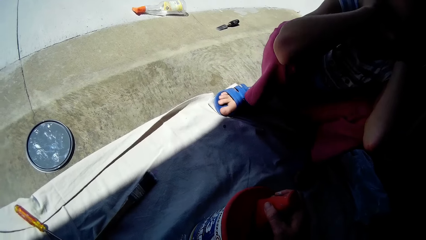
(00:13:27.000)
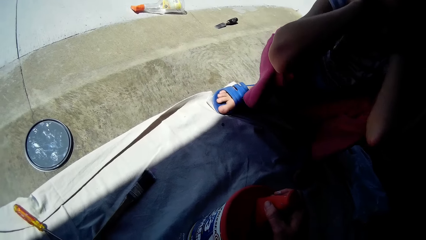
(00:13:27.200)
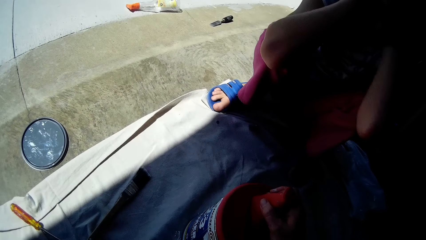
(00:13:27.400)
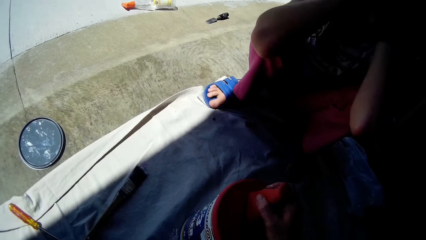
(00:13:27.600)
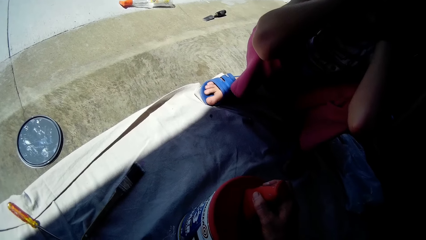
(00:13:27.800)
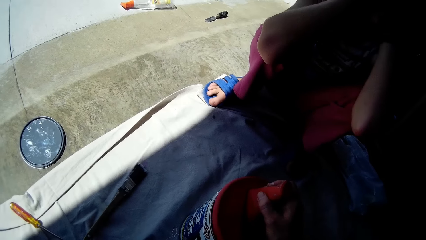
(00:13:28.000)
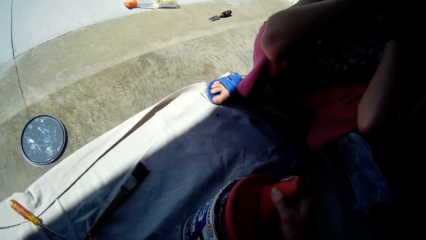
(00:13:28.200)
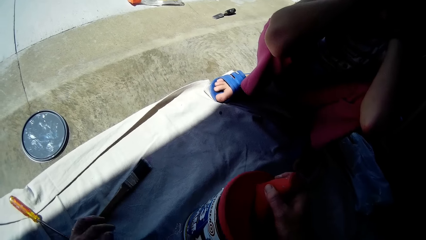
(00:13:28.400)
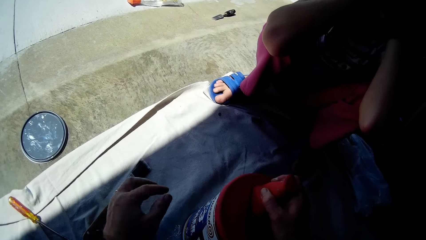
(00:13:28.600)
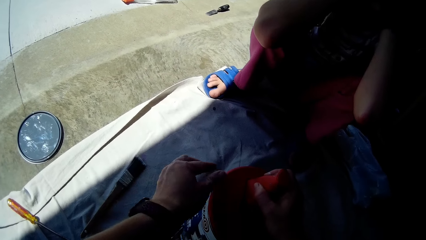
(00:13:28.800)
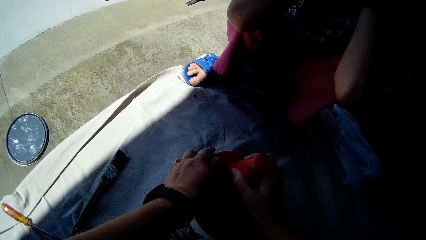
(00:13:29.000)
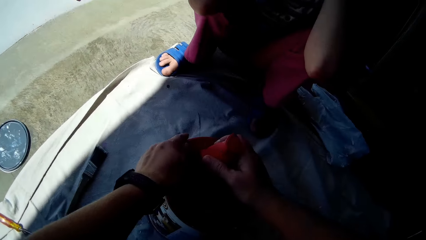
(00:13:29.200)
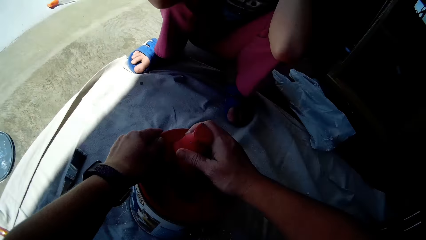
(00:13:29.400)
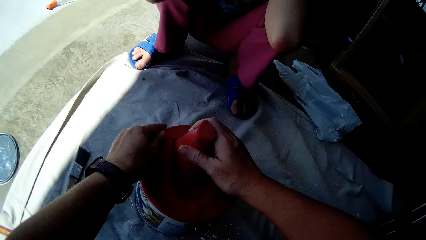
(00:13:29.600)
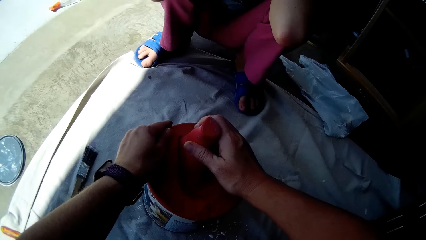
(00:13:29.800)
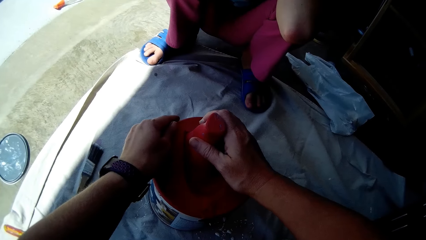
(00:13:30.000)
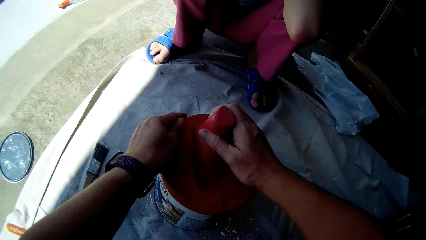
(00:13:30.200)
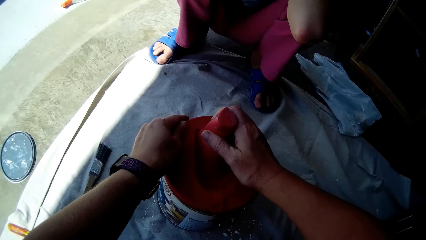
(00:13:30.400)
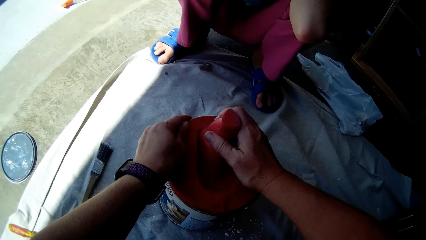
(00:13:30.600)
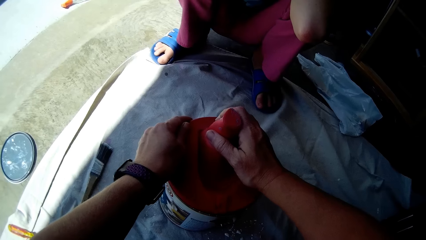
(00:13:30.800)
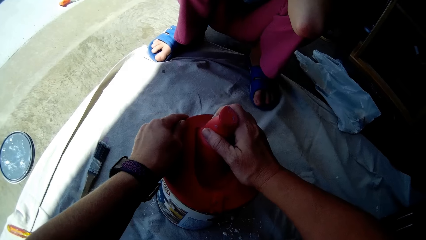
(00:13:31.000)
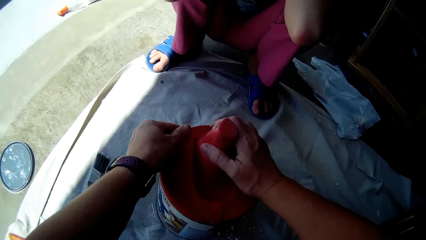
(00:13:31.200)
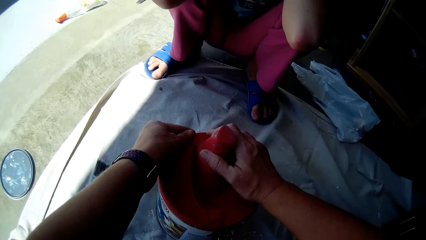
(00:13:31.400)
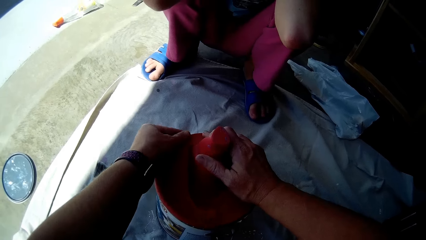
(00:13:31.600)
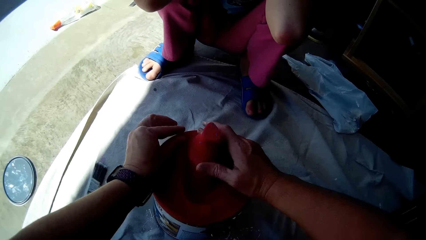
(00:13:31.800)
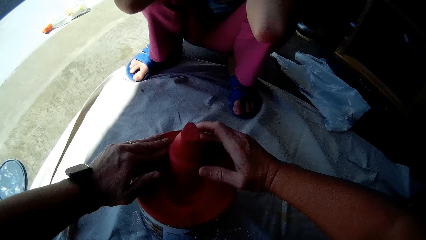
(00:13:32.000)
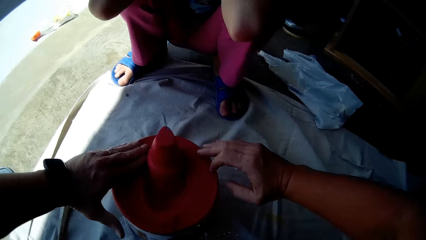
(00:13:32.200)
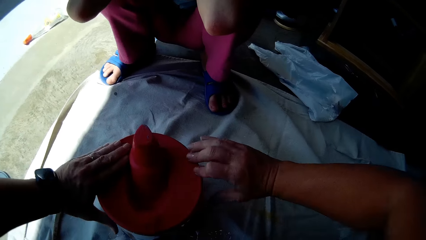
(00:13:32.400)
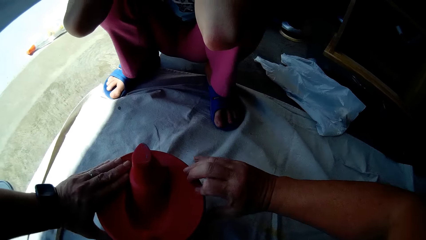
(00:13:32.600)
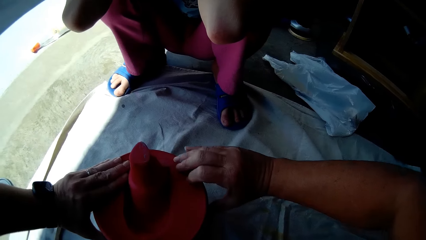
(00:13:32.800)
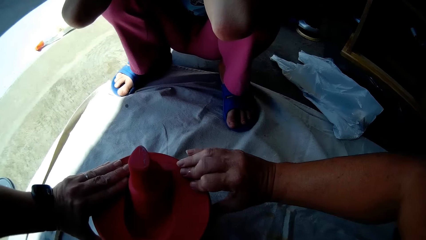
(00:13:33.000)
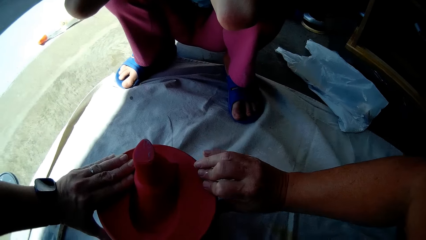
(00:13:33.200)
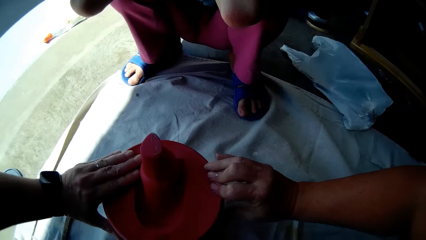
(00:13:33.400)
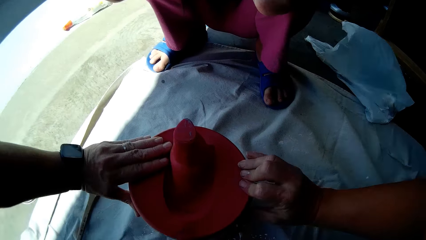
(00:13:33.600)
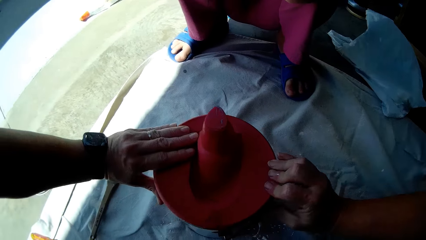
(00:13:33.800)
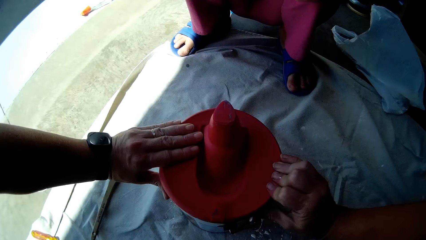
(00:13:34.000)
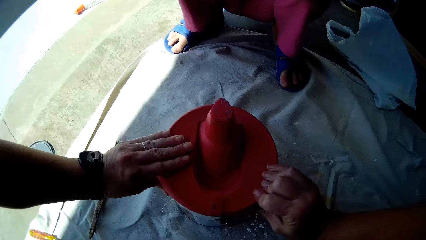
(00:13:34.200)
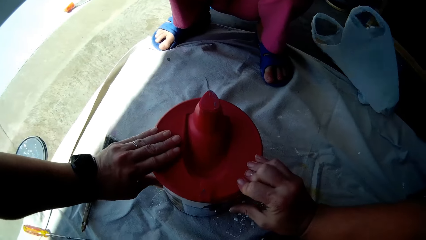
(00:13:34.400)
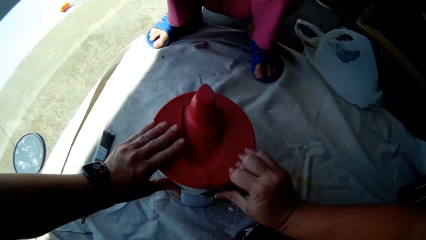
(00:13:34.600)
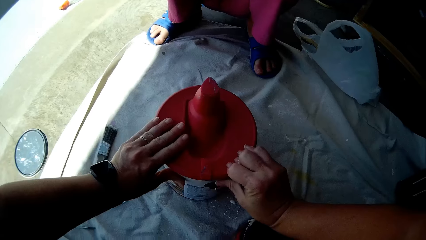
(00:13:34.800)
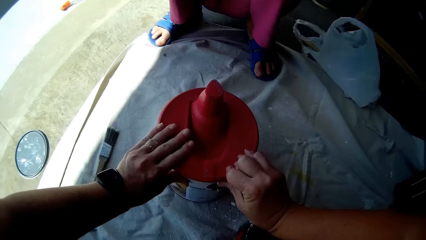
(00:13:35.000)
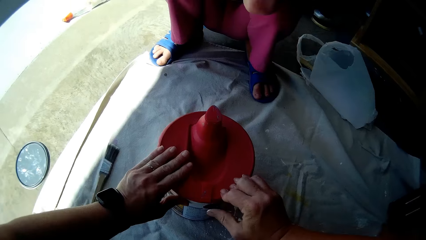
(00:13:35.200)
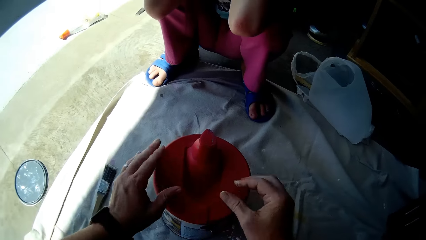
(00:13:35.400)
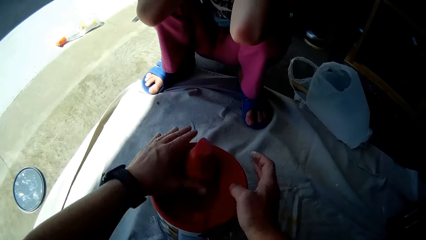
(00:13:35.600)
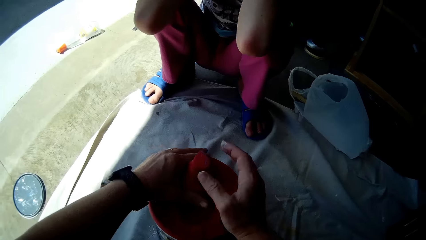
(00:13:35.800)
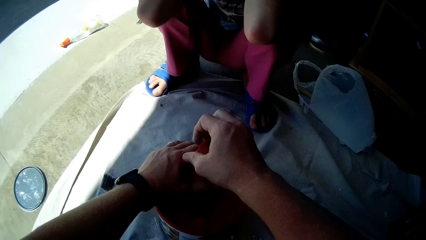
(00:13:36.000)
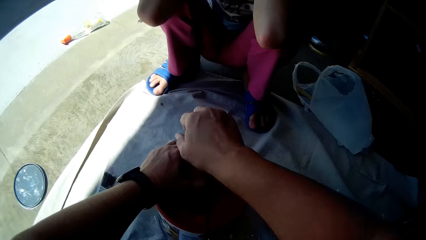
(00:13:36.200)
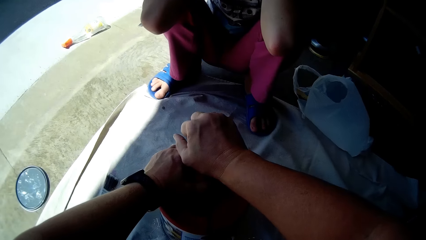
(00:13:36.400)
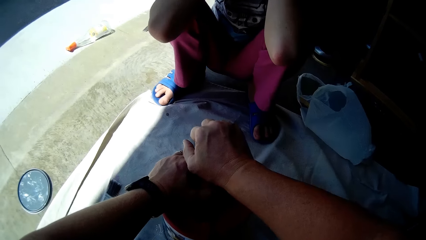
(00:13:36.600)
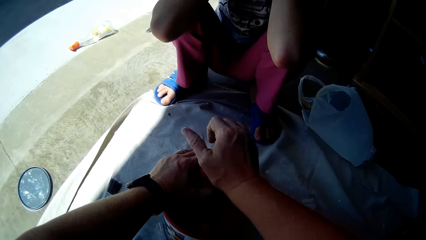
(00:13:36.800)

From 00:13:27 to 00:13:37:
The camera wearer holds the paint lid with both hands. They hold the lid.

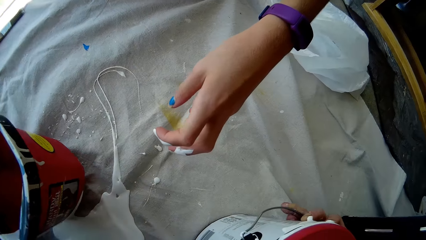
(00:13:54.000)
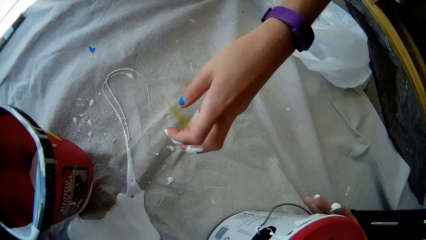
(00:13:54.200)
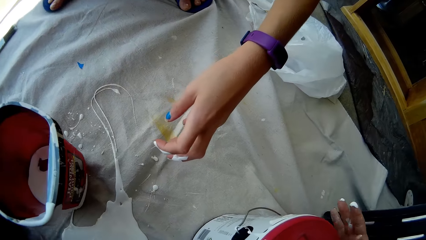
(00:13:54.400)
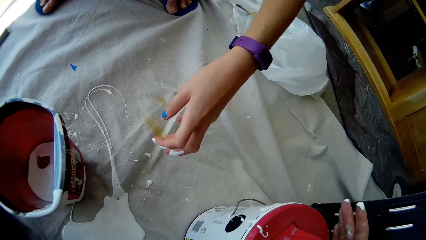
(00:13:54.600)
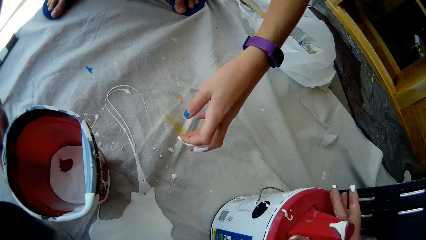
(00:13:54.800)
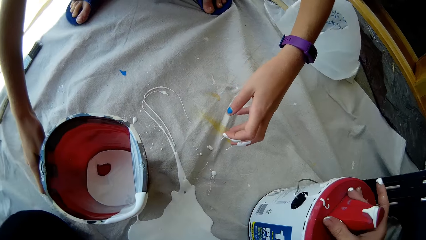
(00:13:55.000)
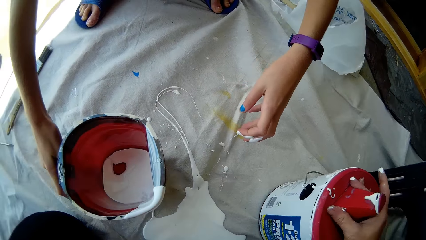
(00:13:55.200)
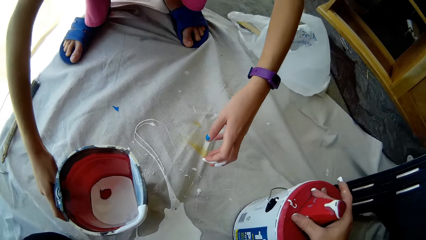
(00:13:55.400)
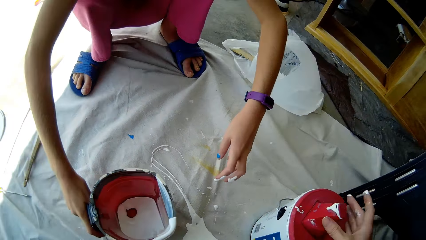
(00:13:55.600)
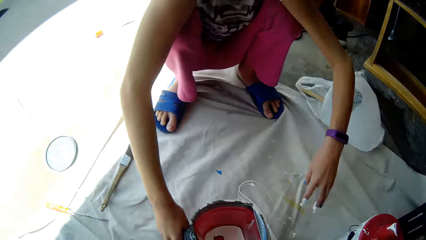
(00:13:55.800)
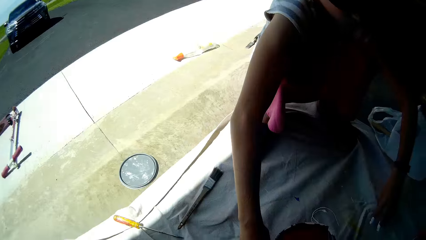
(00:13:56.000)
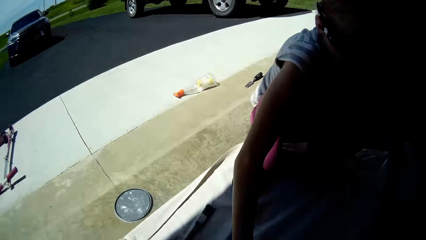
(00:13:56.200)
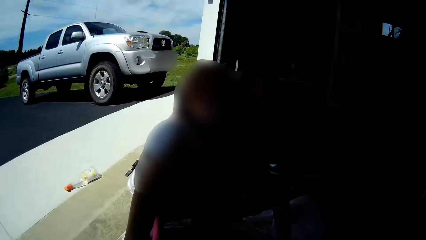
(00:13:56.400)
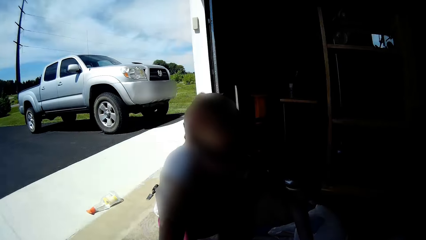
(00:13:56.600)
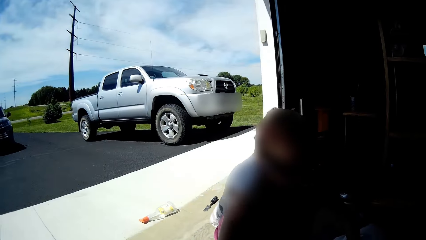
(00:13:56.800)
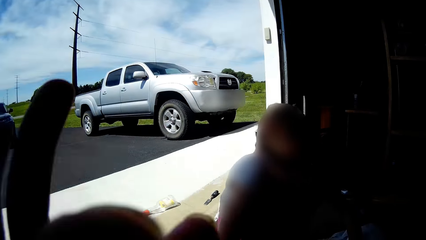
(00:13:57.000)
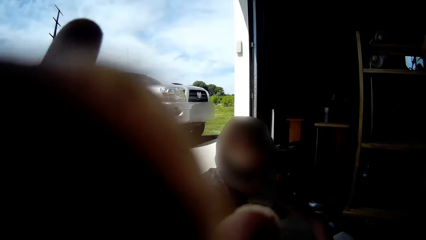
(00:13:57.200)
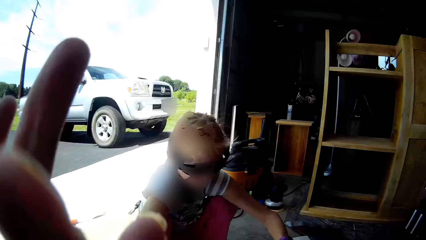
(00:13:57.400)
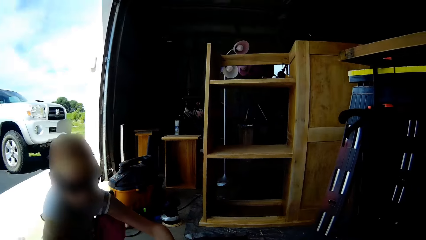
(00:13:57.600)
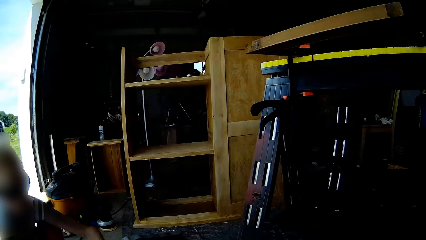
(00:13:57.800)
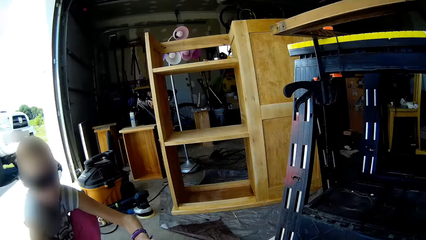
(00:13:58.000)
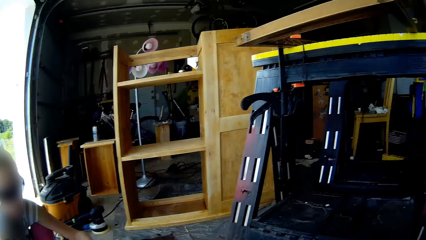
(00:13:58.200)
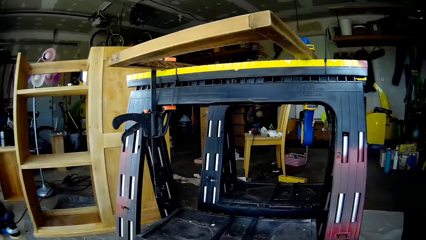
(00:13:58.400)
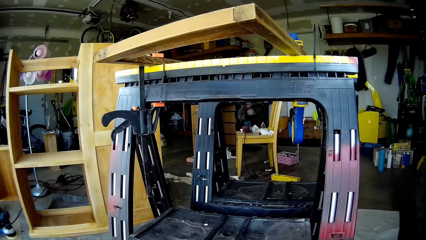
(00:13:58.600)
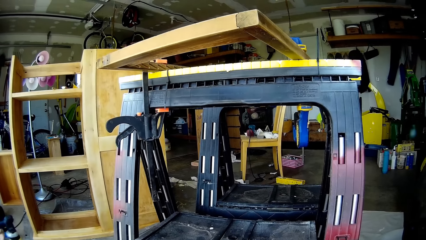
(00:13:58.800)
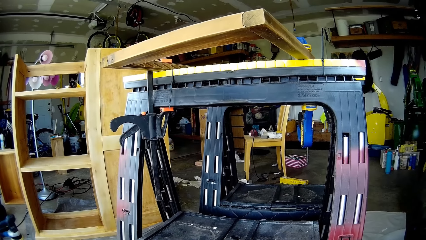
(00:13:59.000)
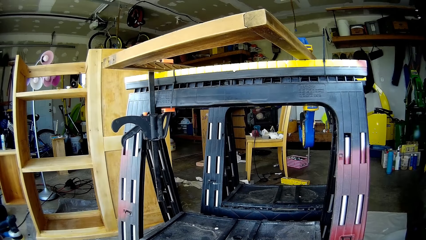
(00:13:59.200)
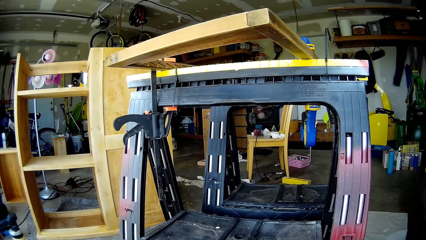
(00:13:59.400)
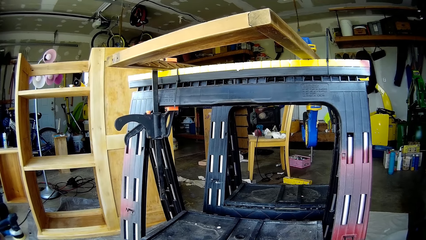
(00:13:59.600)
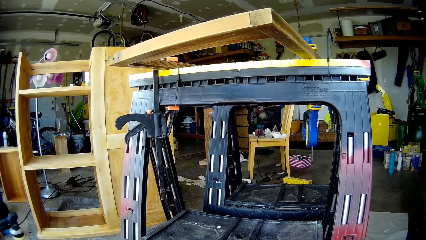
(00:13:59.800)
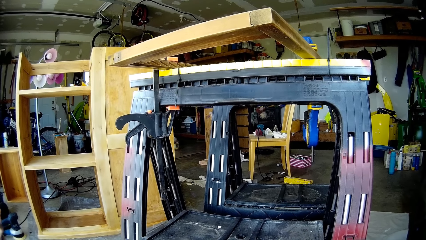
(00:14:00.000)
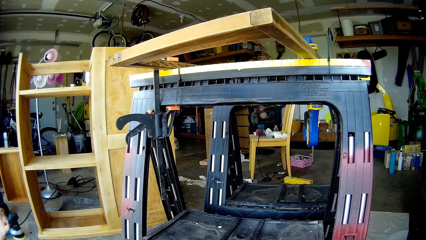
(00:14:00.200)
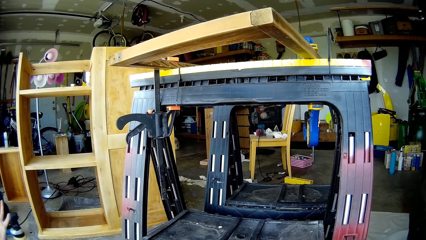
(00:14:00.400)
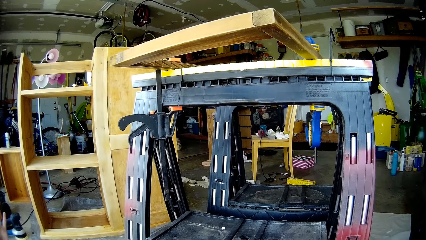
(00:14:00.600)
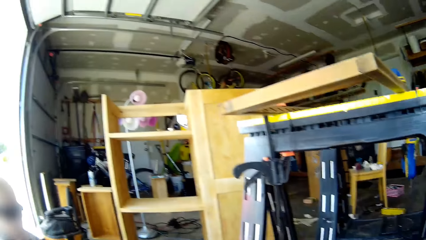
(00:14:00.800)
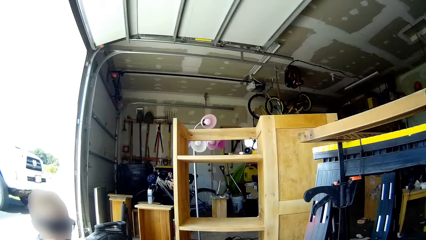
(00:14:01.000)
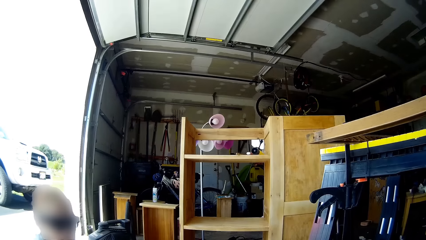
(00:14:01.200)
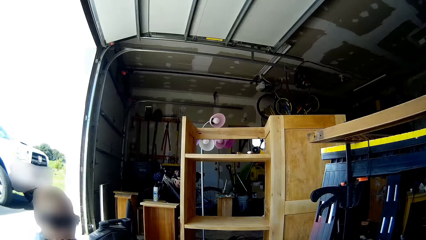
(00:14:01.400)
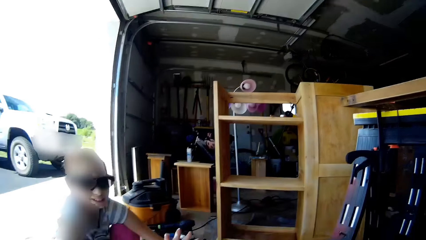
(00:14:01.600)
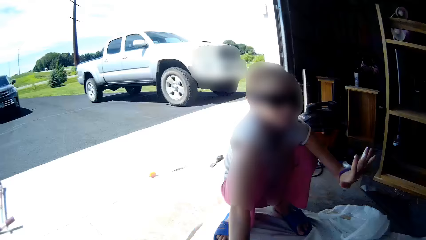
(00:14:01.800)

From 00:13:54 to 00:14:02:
The camera wearer drops the paint bucket on the cloth with her hands. A girl moves the paint container slightly with her right hand. The girl interacts with the camera wearer. The camera wearer raises her hand. She drops her hand. The girl interacts with the camera wearer.
